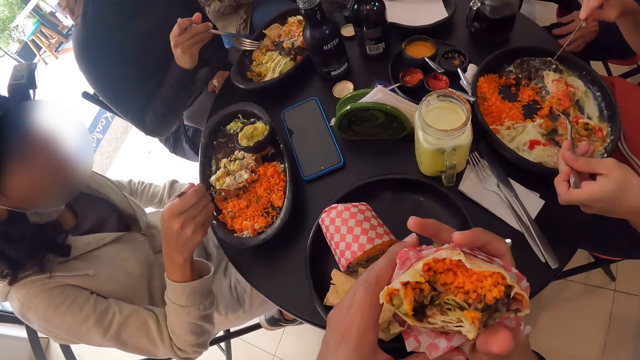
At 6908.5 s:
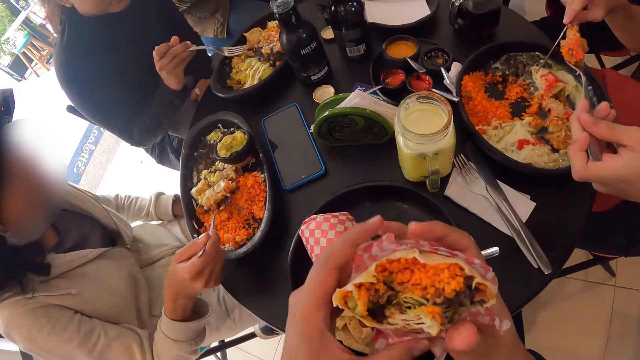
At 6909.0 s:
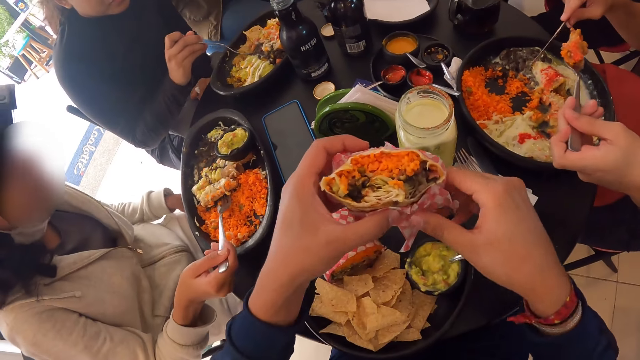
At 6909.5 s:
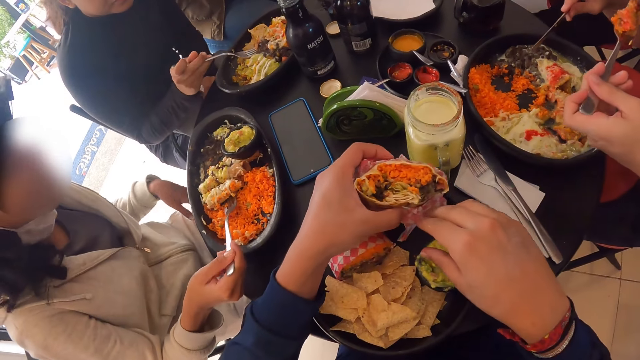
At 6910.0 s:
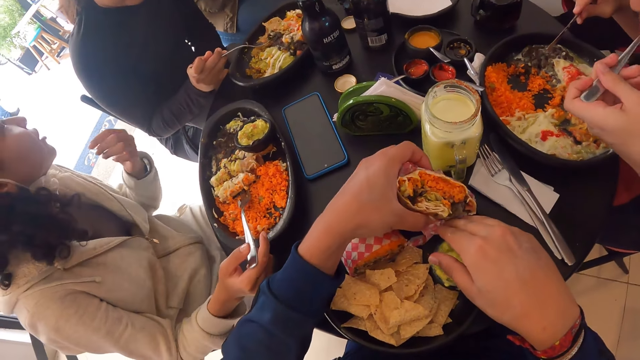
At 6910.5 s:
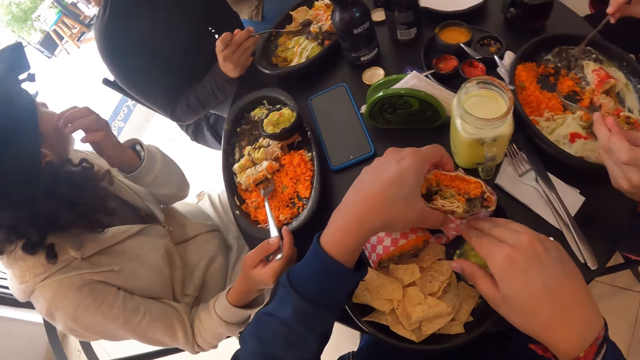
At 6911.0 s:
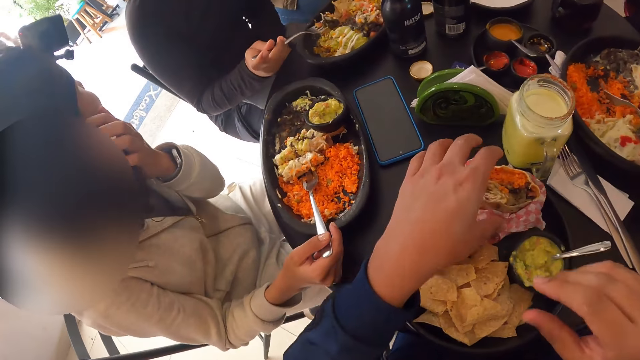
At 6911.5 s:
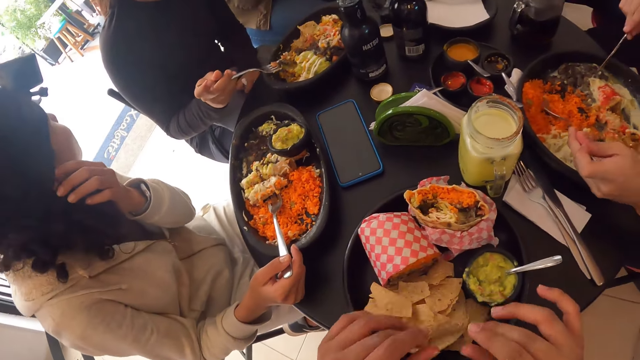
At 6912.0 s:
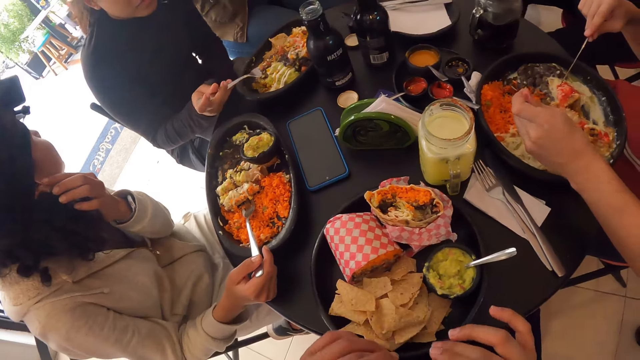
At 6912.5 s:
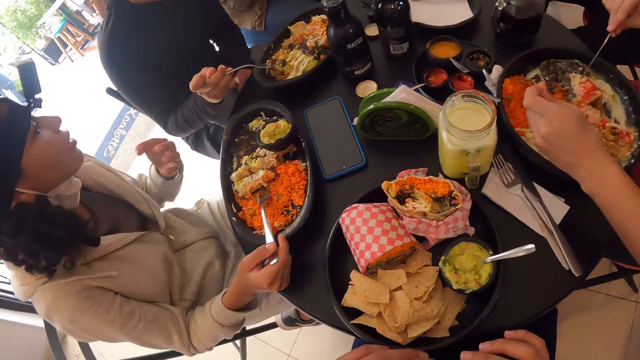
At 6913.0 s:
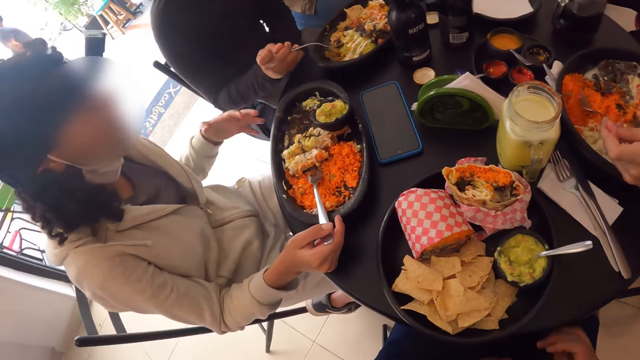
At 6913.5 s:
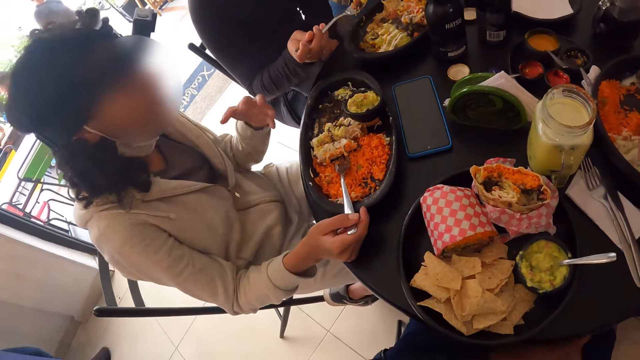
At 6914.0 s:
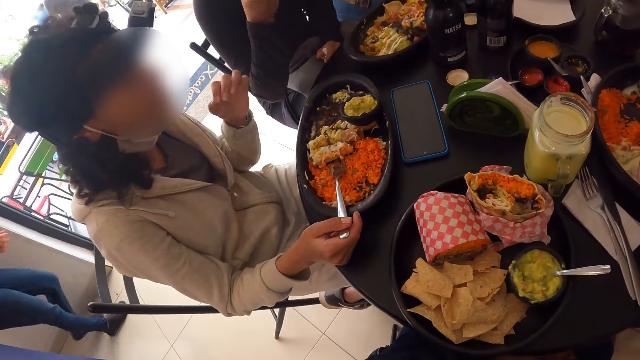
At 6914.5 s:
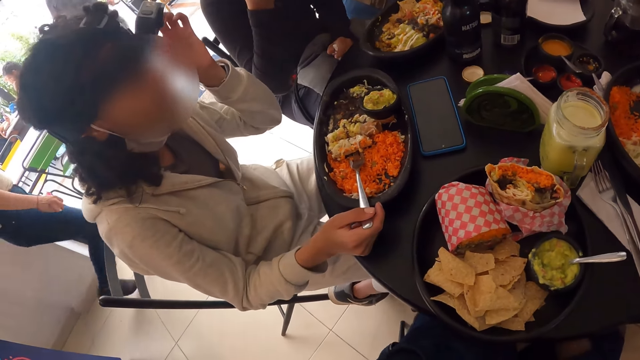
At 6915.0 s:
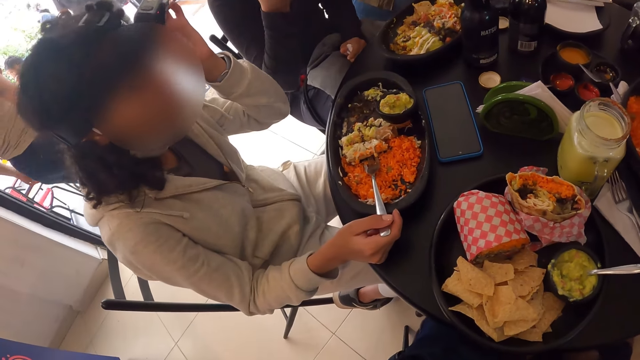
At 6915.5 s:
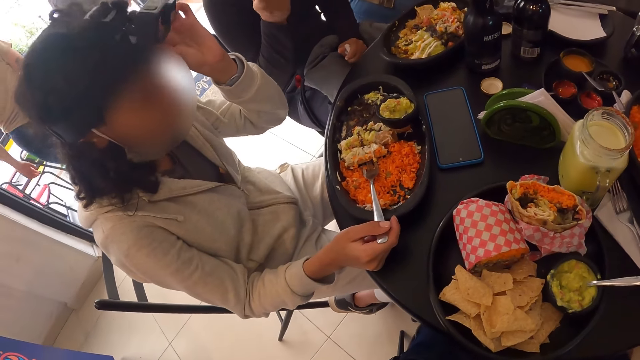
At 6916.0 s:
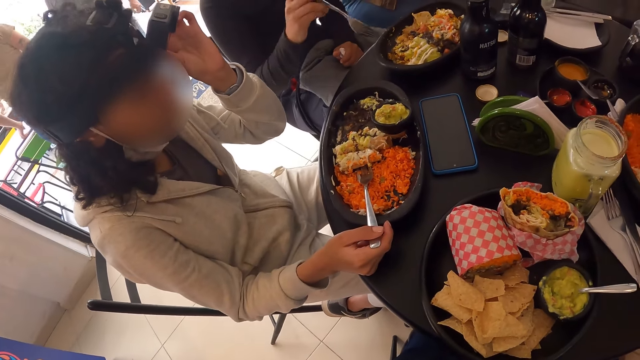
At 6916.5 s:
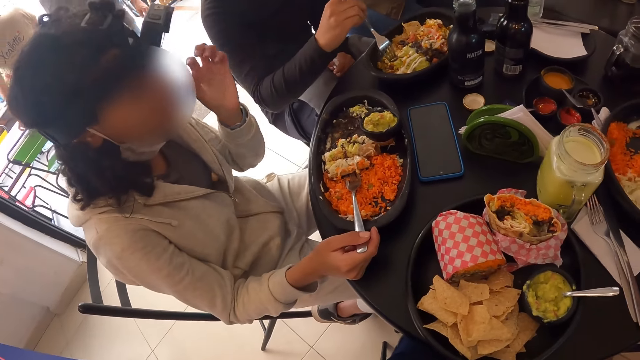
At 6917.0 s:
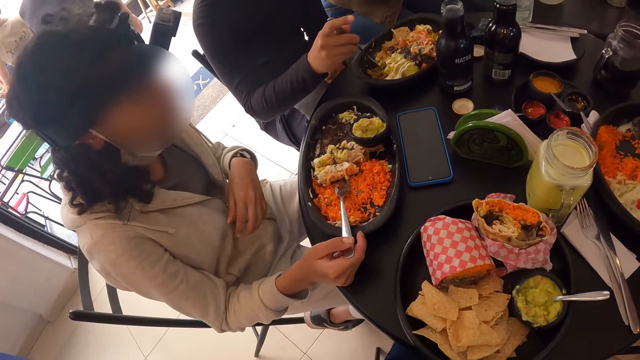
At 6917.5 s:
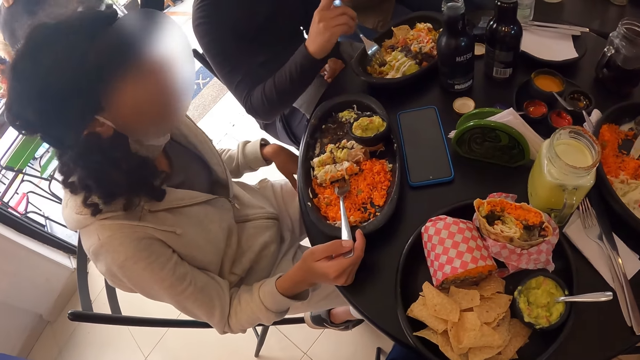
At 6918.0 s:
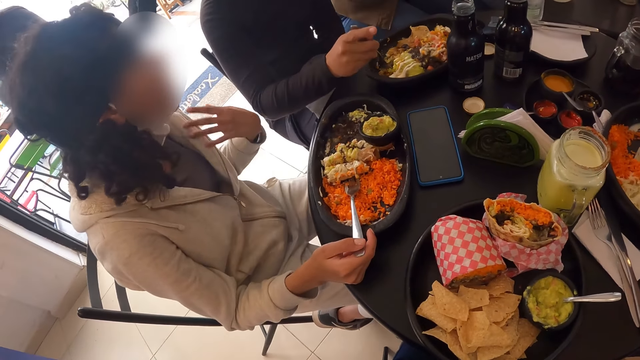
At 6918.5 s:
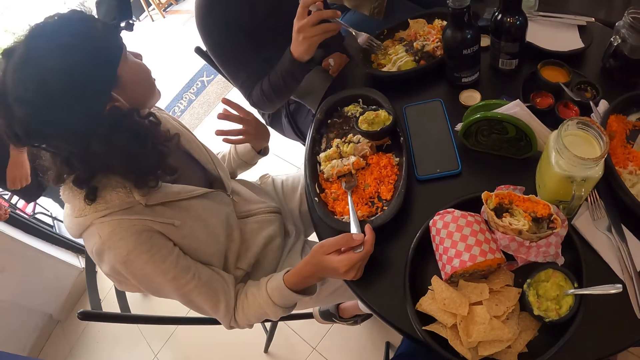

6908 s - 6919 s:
The camera wearer drops the wrap salad on the table with his left hand.

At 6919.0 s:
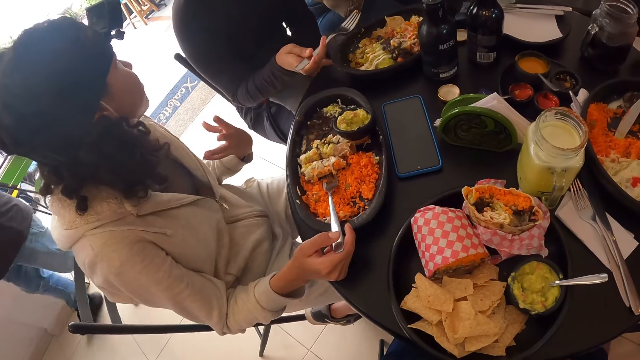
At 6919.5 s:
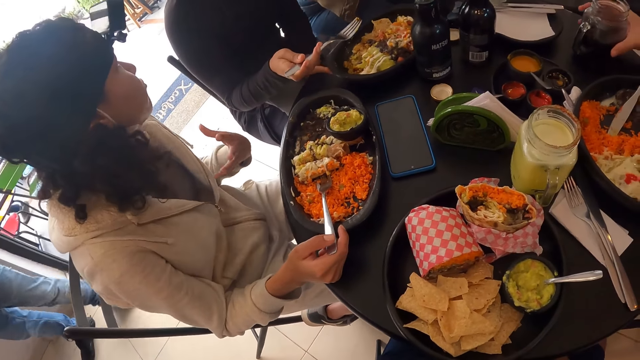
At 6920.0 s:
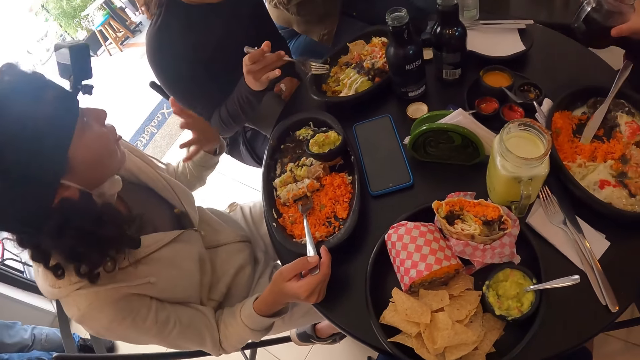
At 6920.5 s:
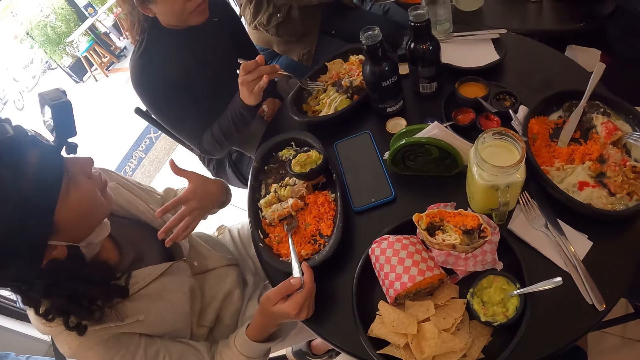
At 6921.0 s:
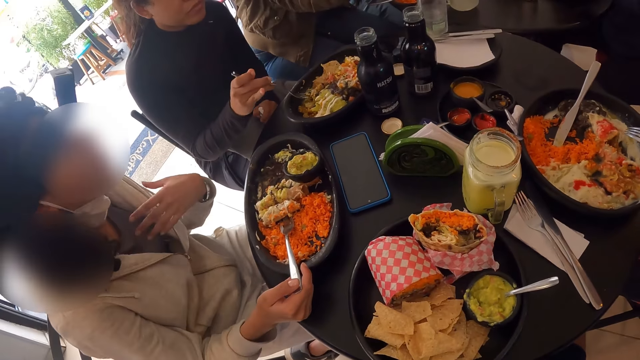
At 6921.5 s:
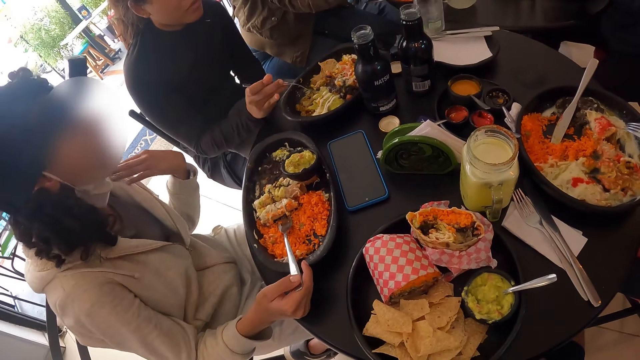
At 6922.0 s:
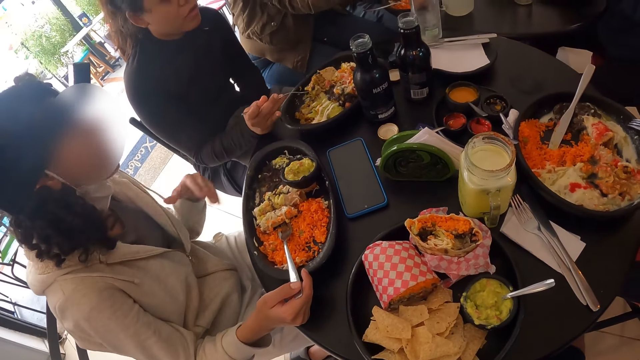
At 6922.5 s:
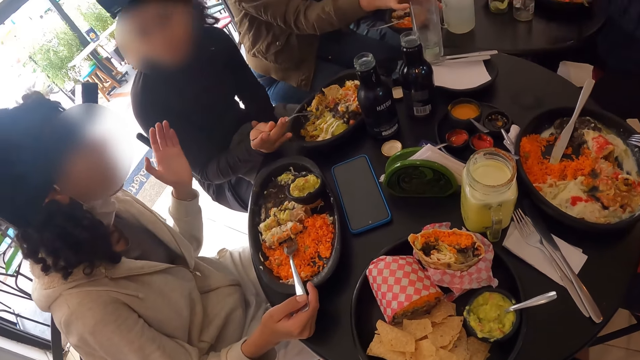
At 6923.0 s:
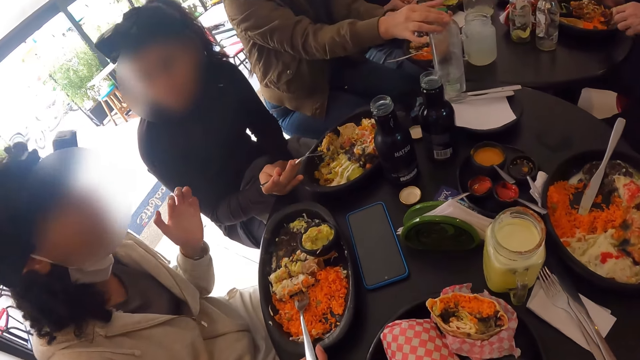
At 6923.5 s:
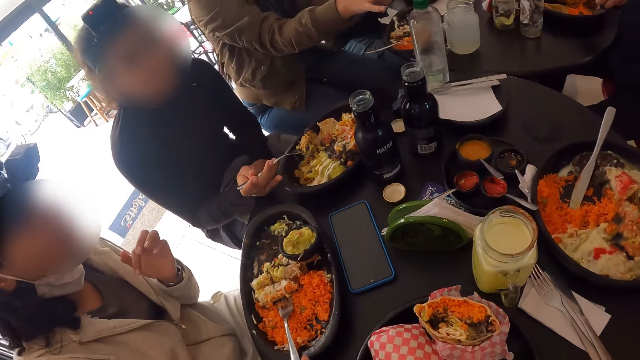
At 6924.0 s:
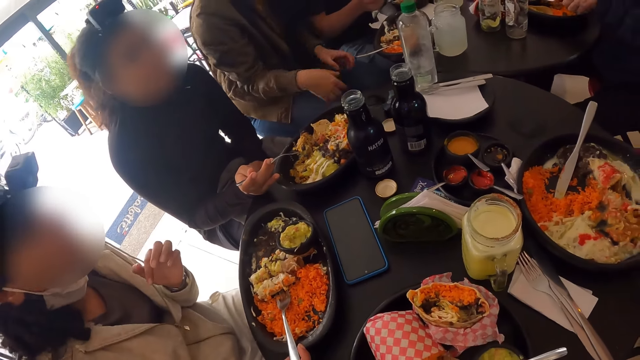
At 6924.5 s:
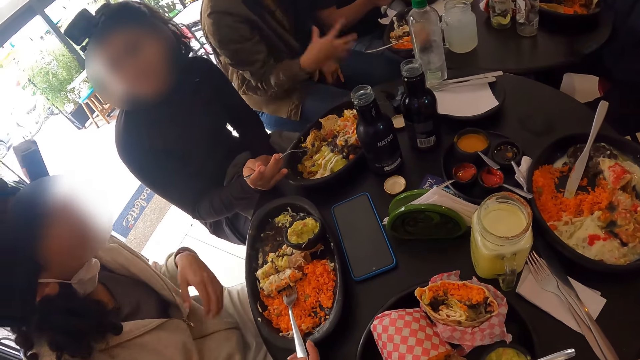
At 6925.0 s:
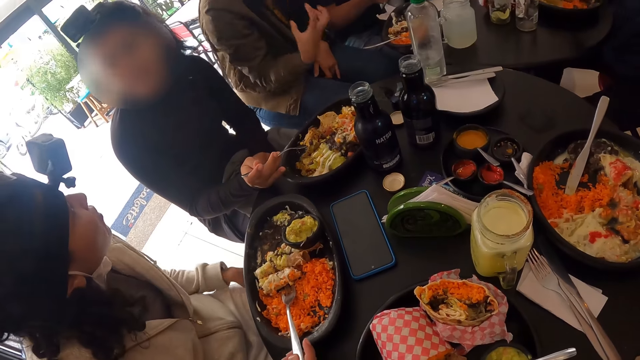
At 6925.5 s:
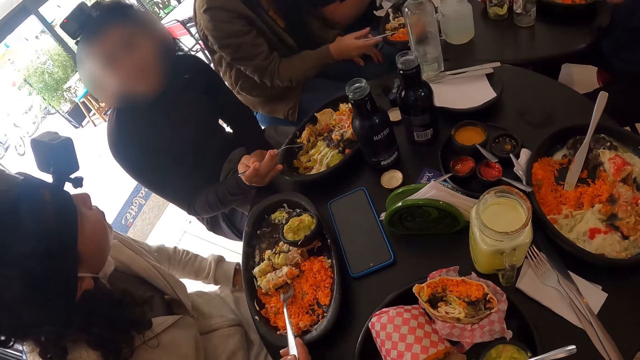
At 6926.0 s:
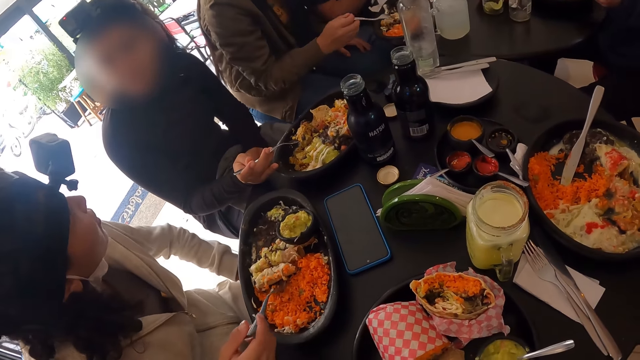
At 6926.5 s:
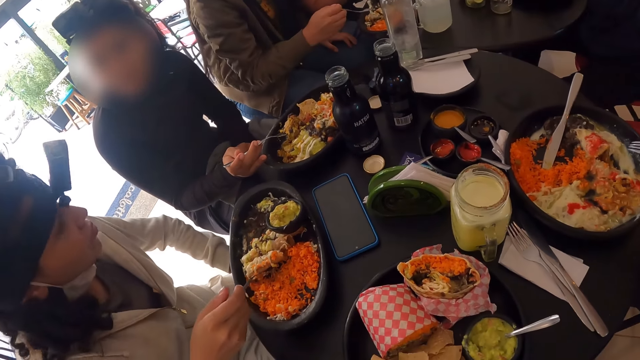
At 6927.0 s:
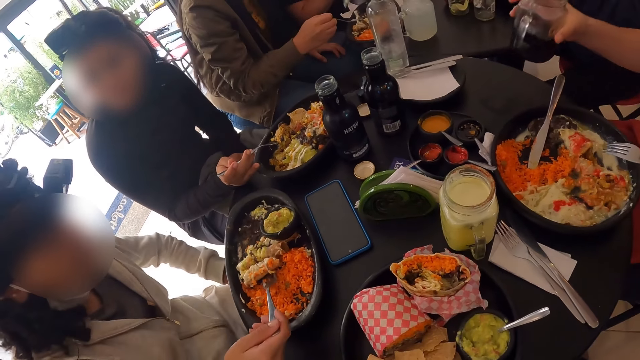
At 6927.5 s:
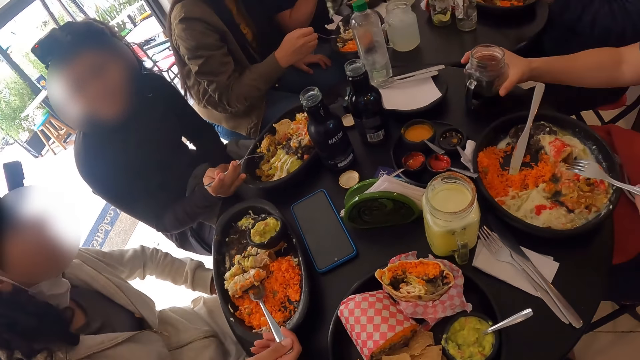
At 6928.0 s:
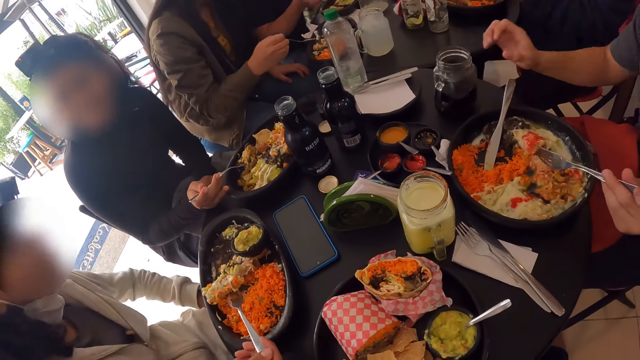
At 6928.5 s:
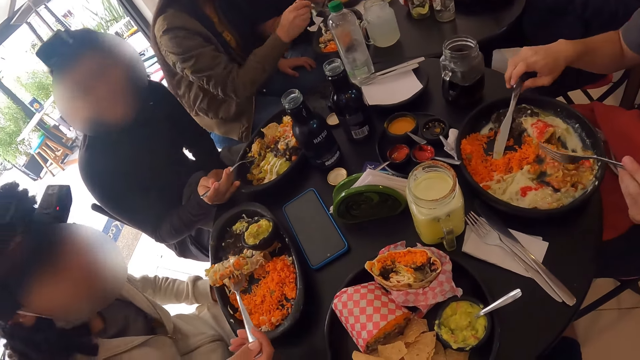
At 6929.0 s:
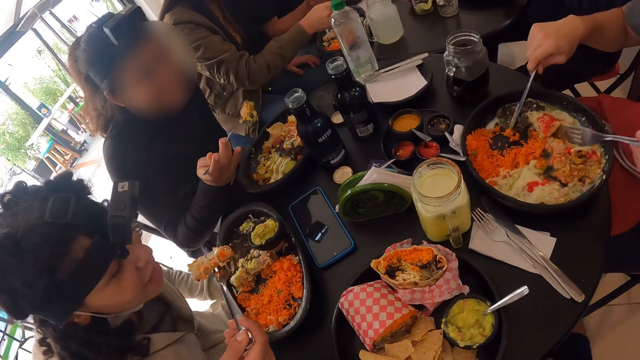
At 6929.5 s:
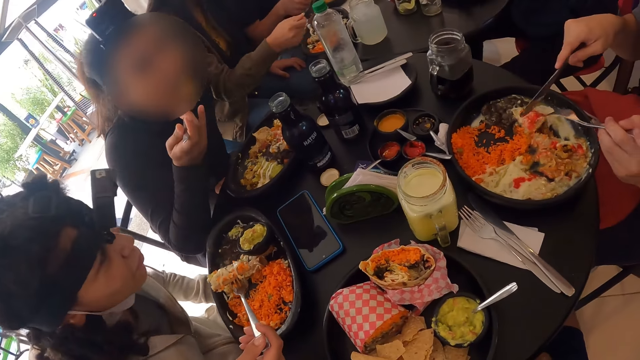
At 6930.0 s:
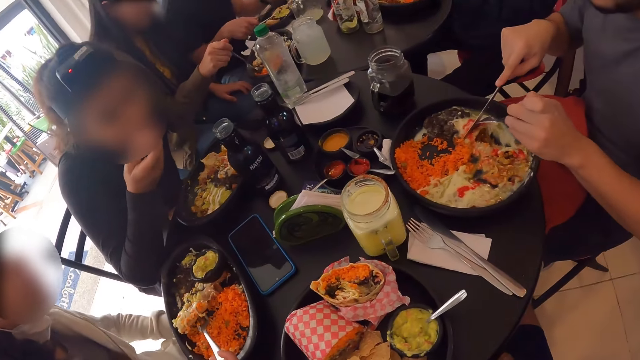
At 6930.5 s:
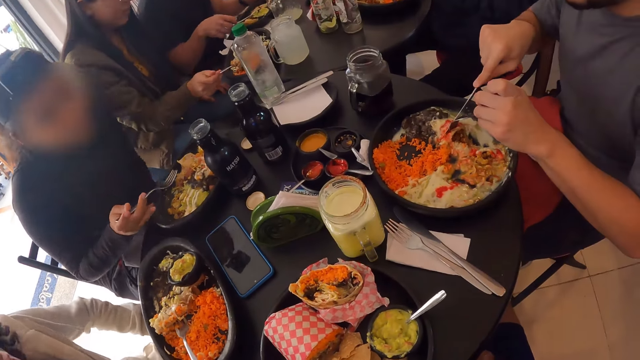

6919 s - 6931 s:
The camera wearer looks around.
